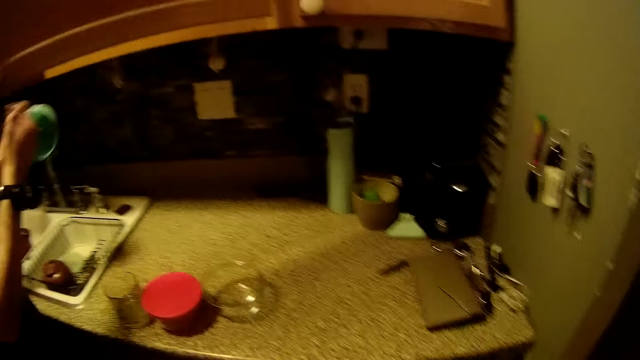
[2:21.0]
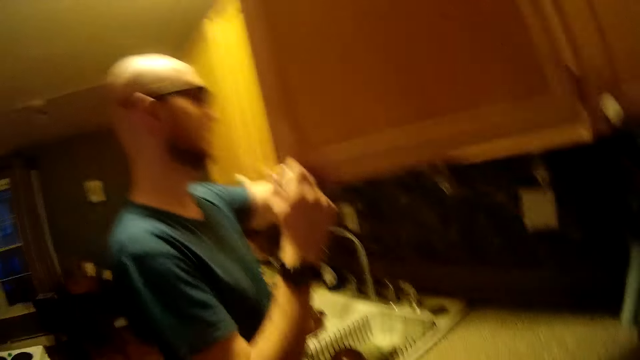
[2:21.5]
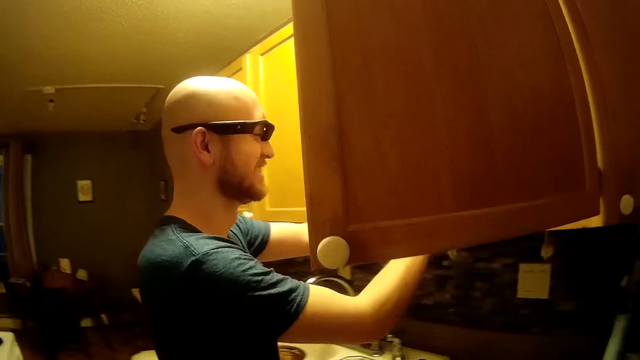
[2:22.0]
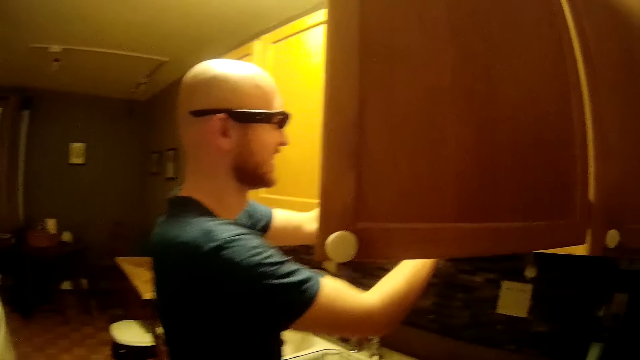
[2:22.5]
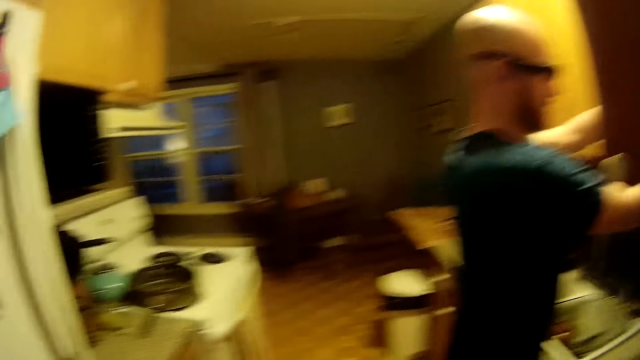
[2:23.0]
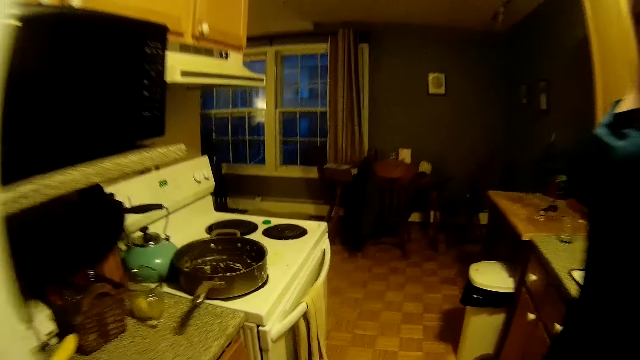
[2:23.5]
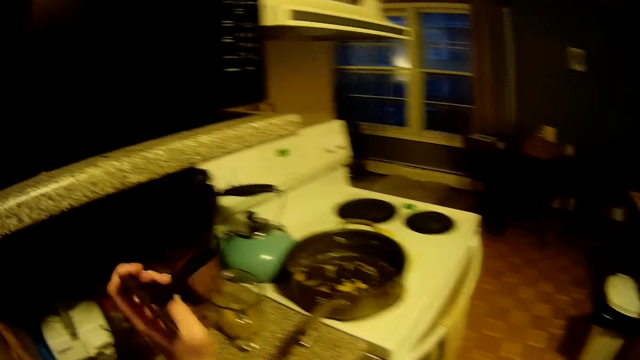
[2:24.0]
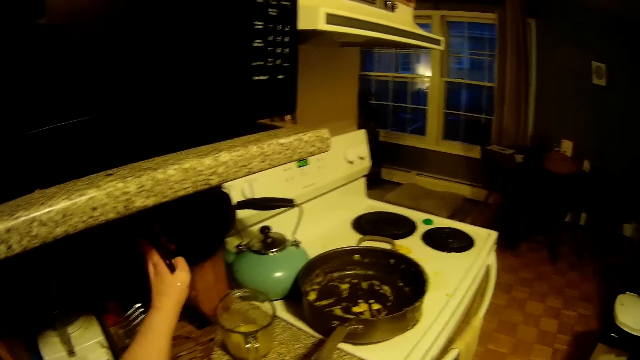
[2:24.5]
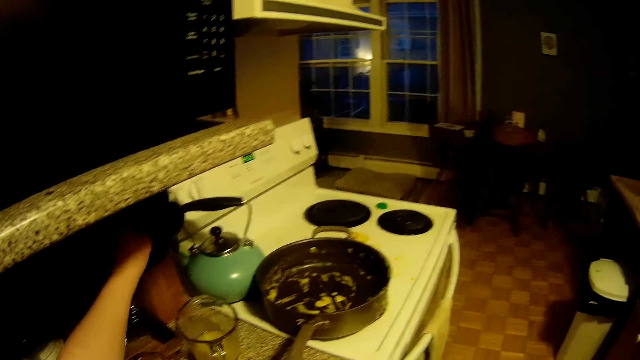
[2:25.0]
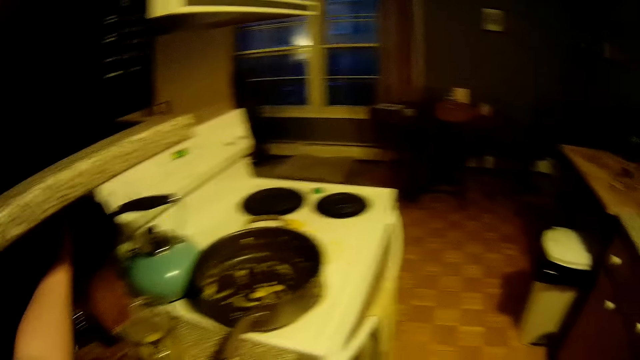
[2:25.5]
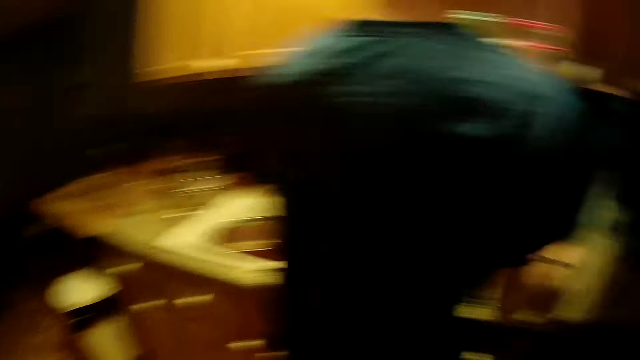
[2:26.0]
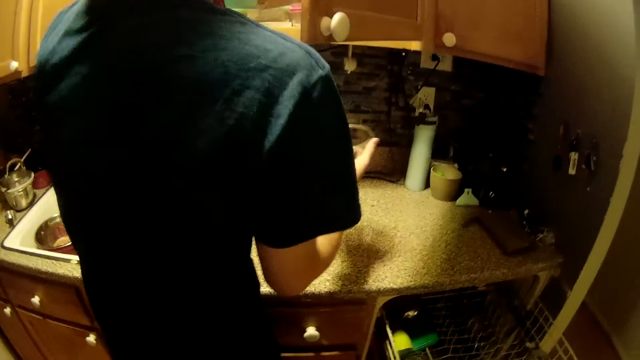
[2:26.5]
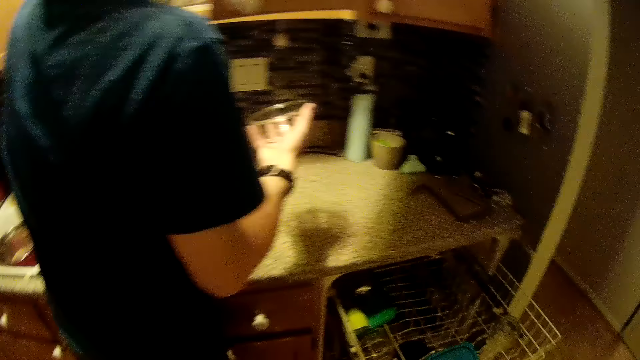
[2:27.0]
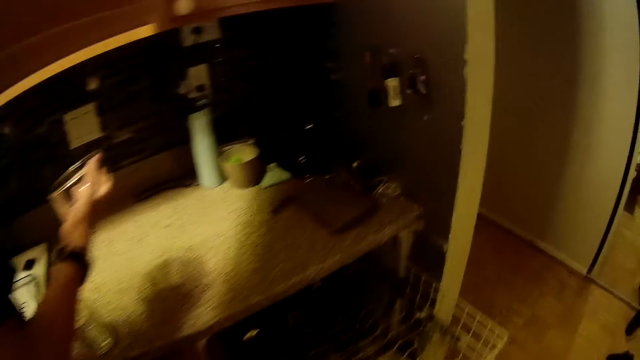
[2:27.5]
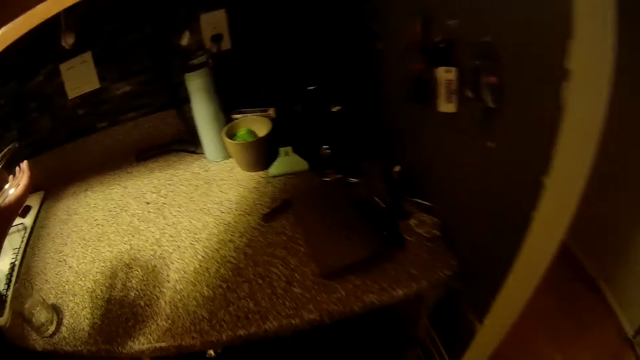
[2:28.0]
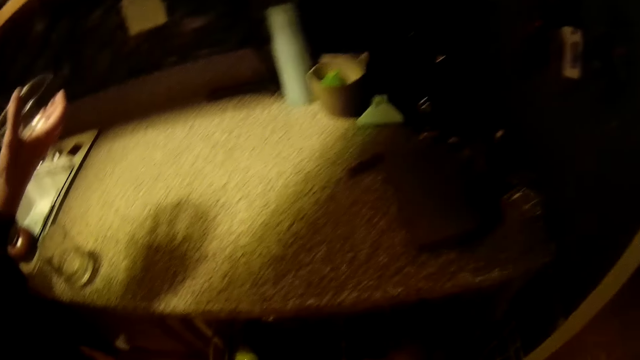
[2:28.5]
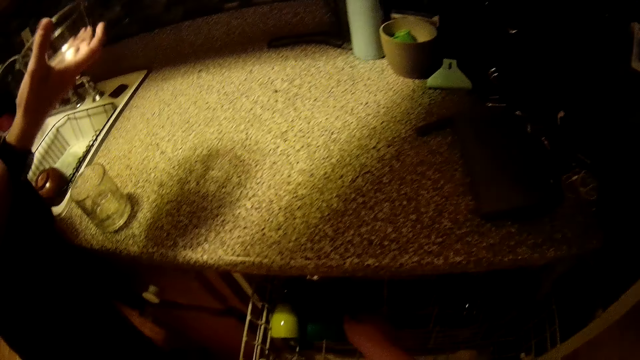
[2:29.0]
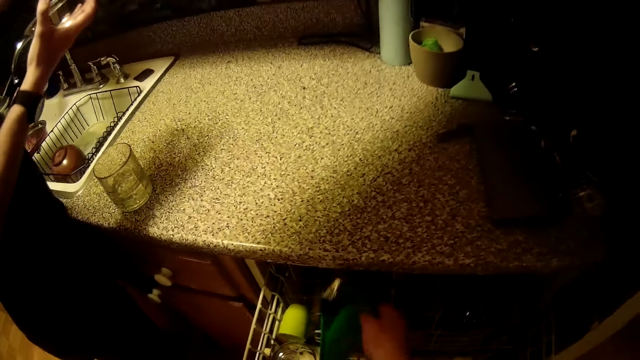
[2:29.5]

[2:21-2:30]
The man places the plastic bowl in the cabinet with his left hand. The man holds the cabinet door with his right hand. The camera wearer drops a spatula in a utensil holder on the kitchen slab by the cooker with her left hand. The man holds a glass bowl in his right hand. The camera wearer looks around the kitchen. She searches through the drawer's shelf with her right hand.

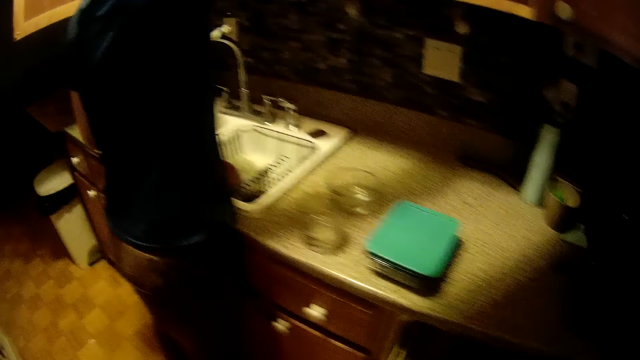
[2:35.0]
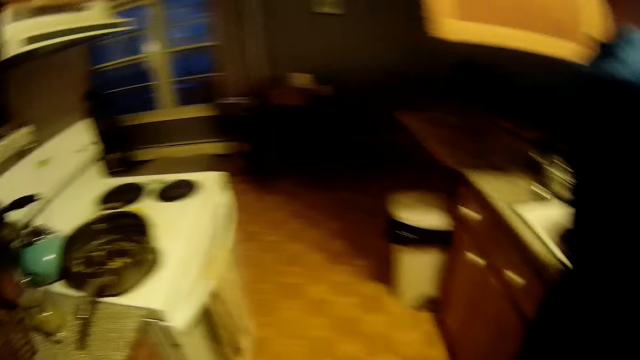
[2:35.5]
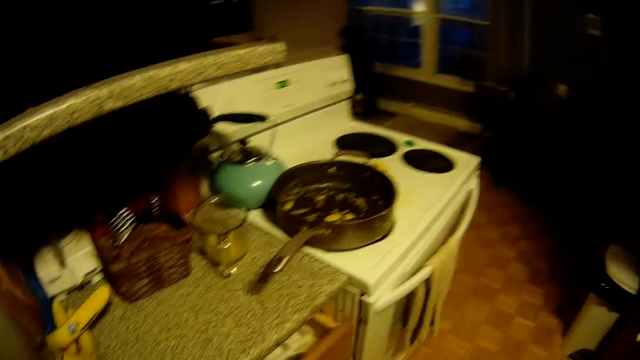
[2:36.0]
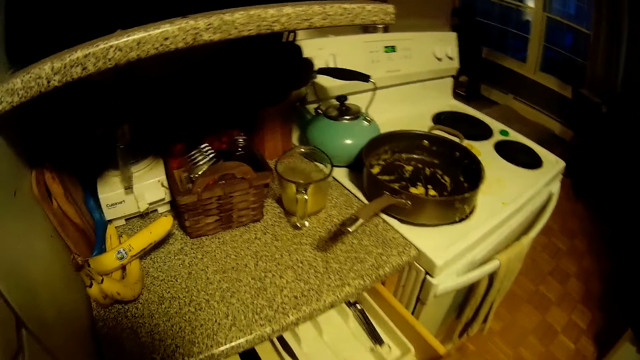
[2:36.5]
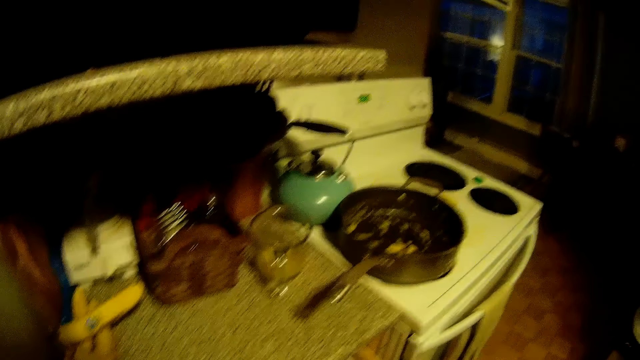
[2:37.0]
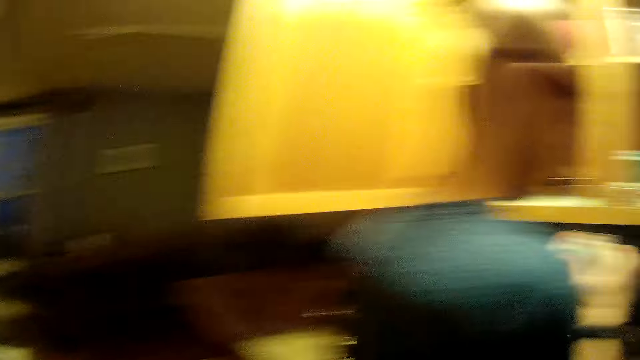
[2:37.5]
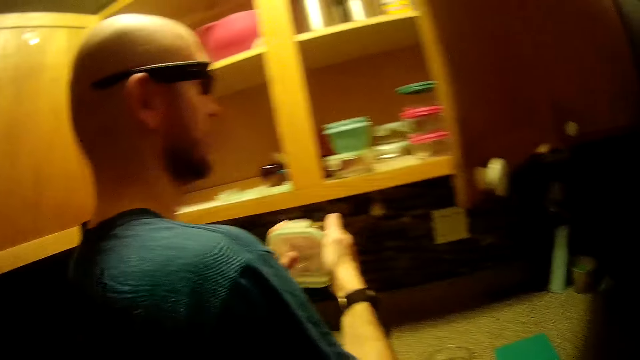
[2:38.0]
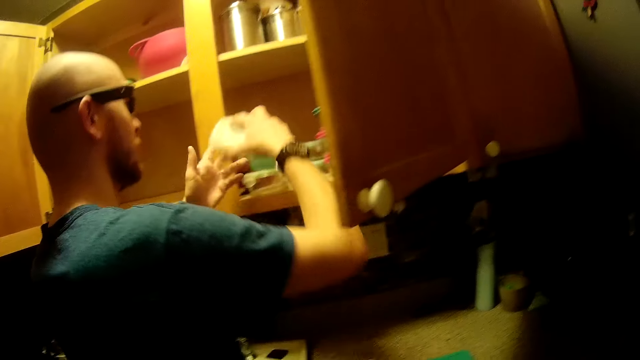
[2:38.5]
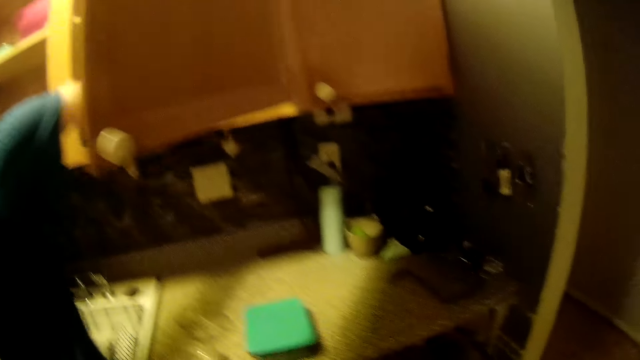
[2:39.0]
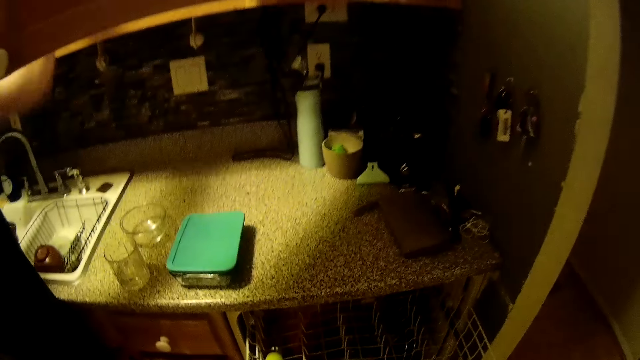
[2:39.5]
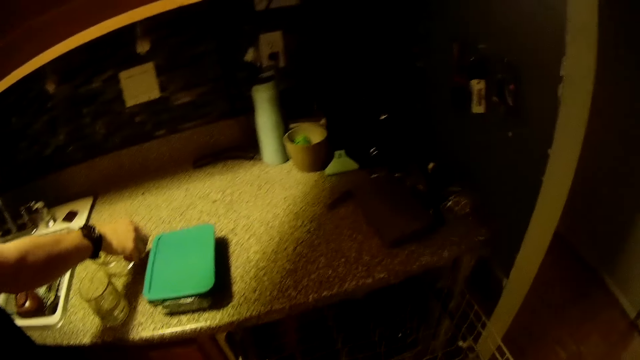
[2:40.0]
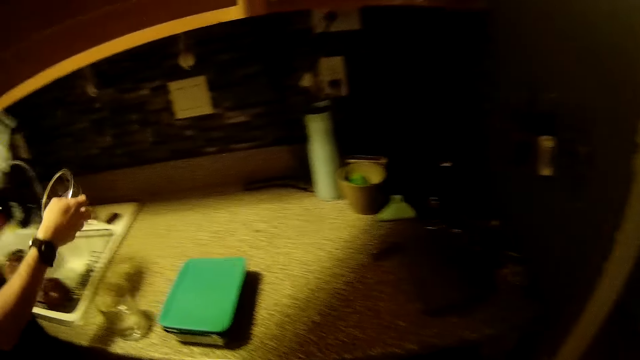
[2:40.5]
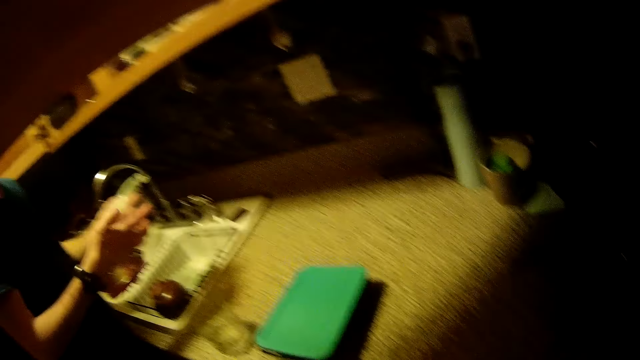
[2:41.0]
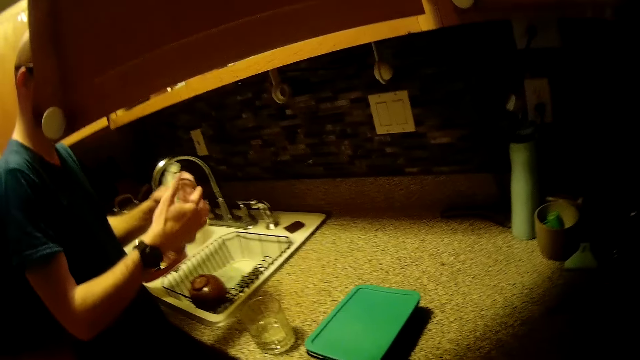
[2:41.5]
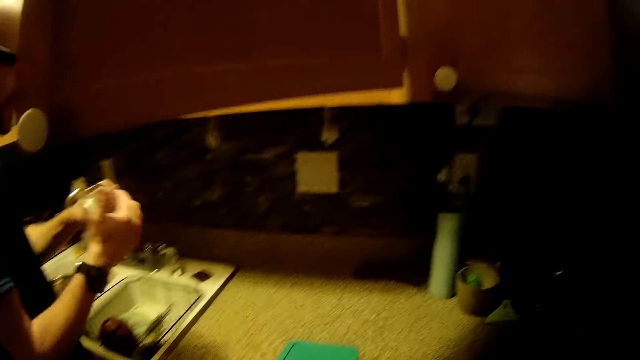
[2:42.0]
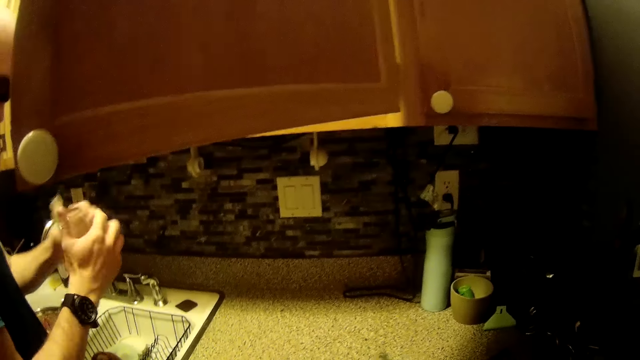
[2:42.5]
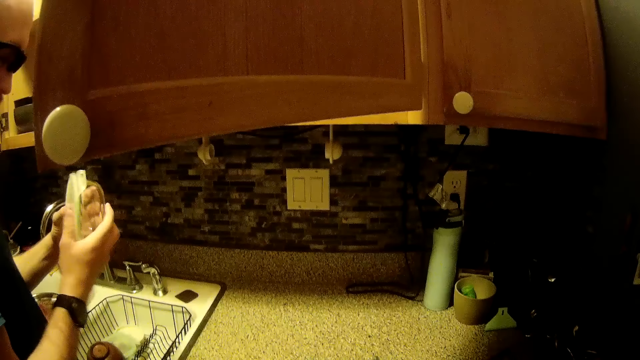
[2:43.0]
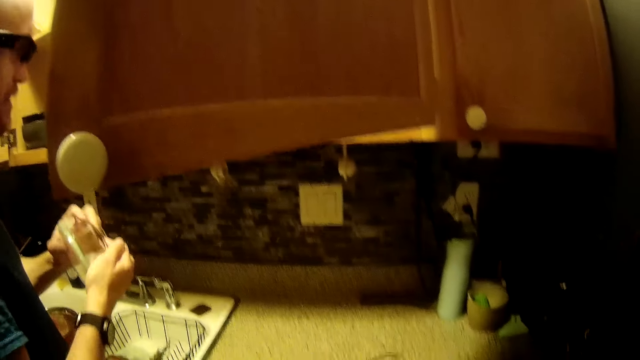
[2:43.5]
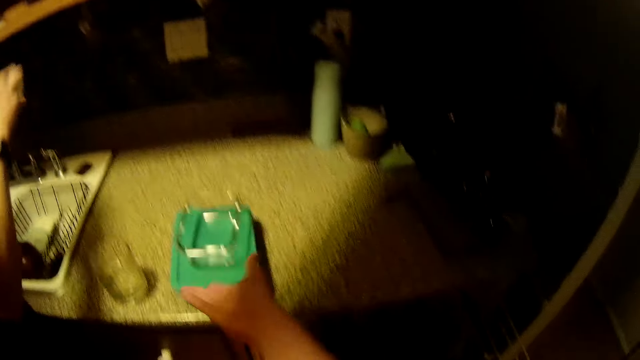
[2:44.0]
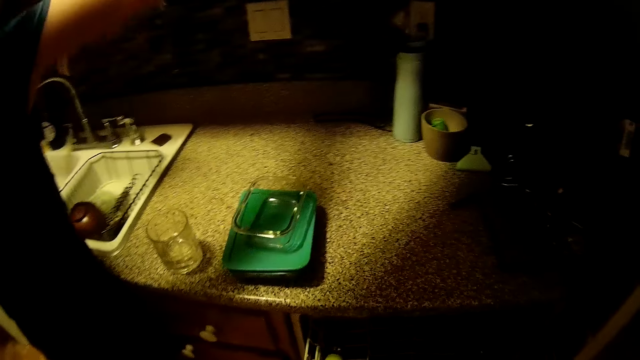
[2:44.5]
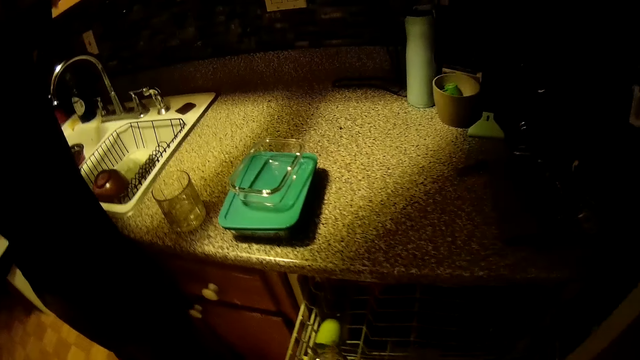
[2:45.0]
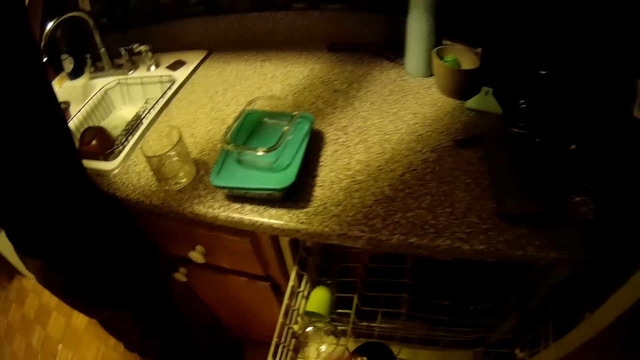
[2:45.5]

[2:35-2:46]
The camera wearer walks around the kitchen. She pulls a drawer with her right hand. The man locks a plastic plate and its cover with both hands. The man places the plastic plate in the cabinet with his right hand. The camera wearer talks with the man. The man picks up the glass bowl on the kitchen slab with his right hand. The man locks the glass bowl in his right hand with a plastic cover in his left hand. The camera wearer drops the glass bowl on the bowl on the kitchen slab with her right hand. She talks with the man.
